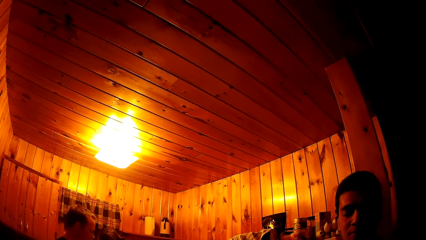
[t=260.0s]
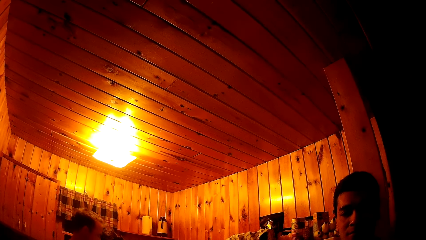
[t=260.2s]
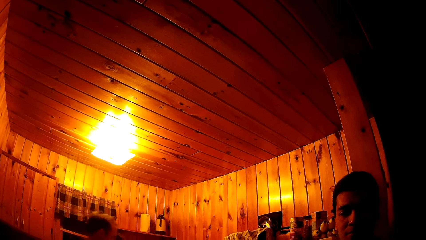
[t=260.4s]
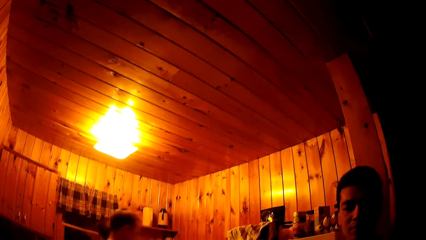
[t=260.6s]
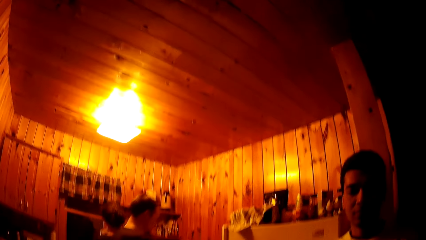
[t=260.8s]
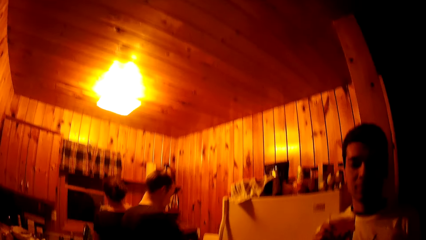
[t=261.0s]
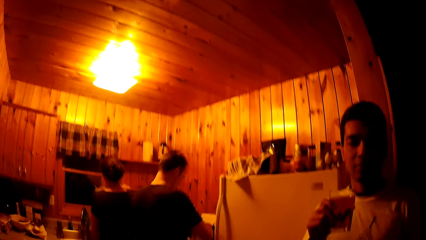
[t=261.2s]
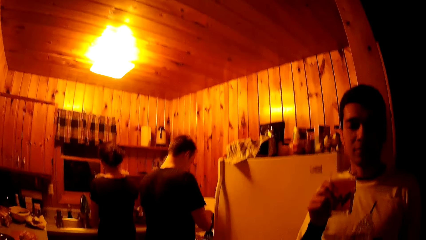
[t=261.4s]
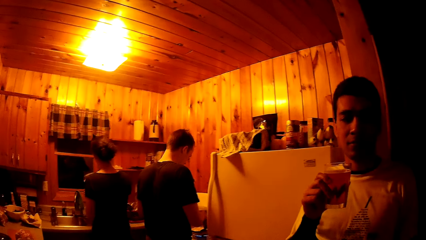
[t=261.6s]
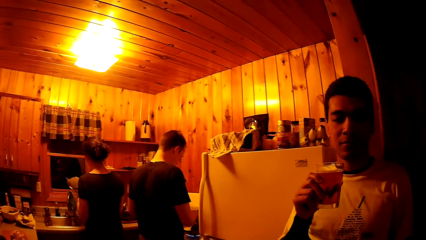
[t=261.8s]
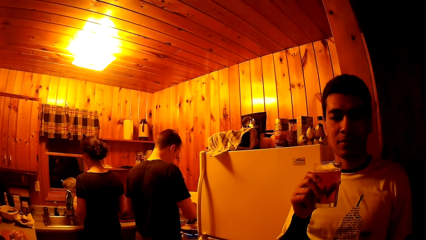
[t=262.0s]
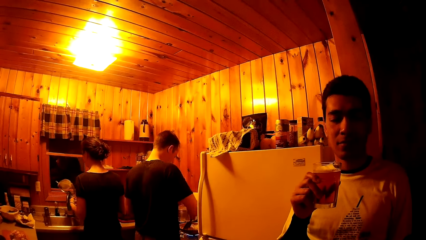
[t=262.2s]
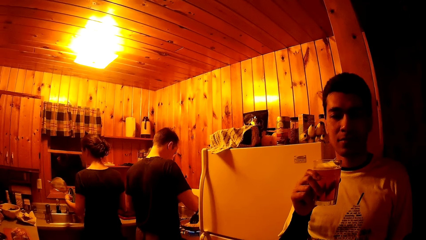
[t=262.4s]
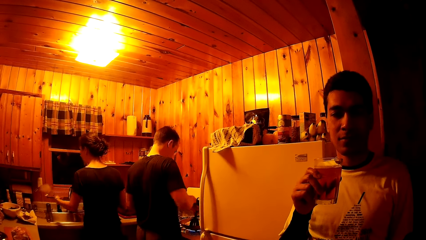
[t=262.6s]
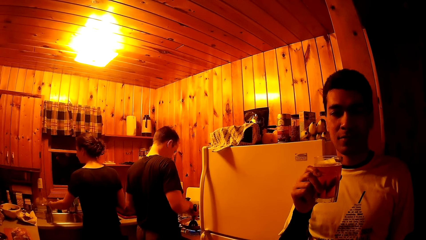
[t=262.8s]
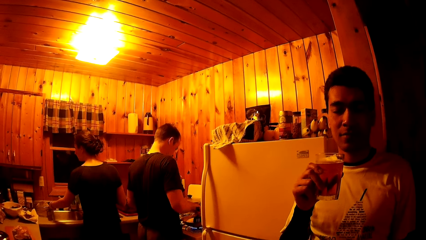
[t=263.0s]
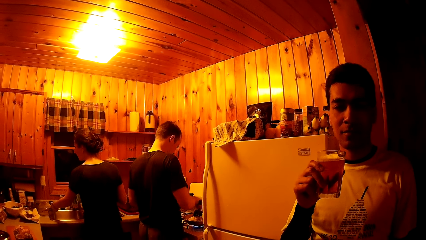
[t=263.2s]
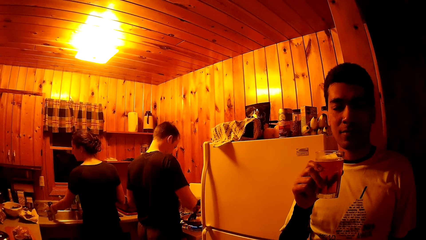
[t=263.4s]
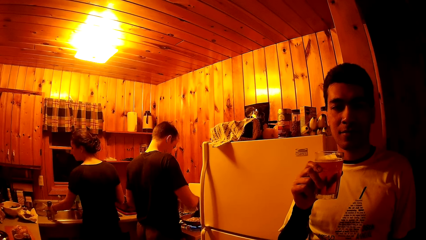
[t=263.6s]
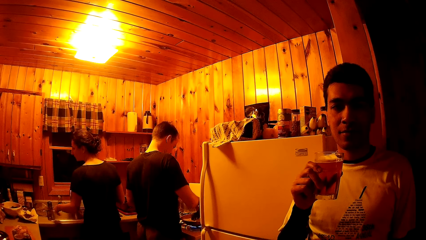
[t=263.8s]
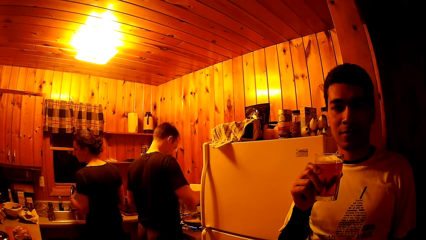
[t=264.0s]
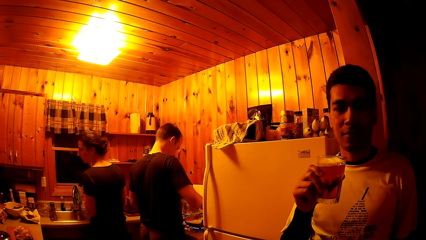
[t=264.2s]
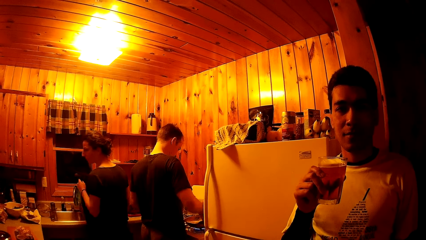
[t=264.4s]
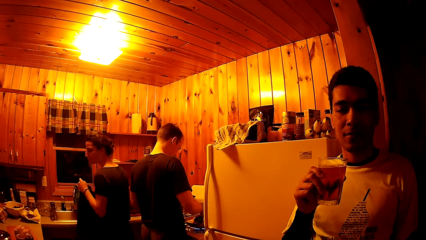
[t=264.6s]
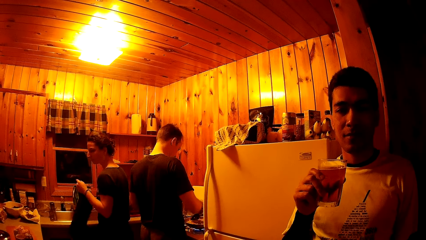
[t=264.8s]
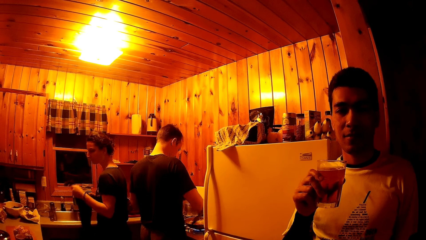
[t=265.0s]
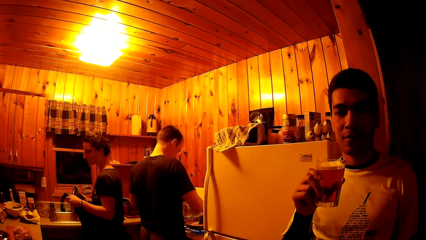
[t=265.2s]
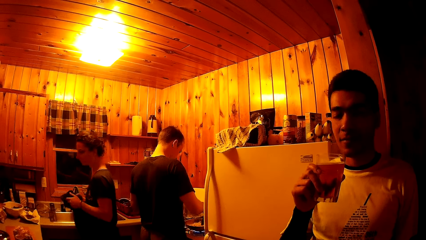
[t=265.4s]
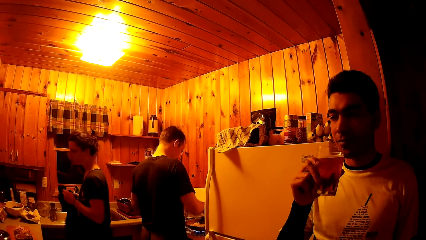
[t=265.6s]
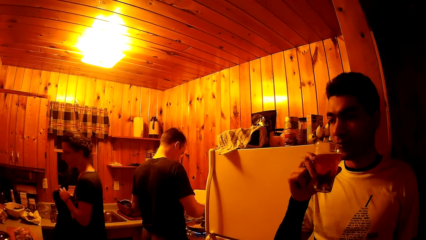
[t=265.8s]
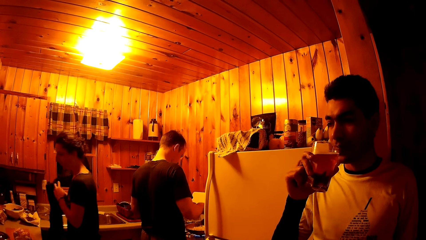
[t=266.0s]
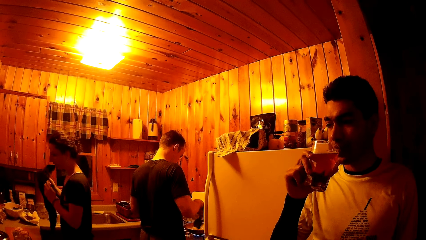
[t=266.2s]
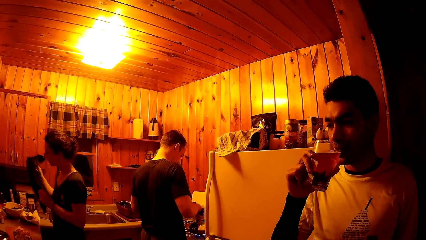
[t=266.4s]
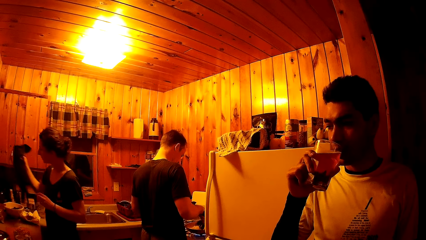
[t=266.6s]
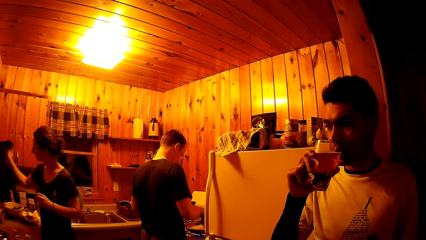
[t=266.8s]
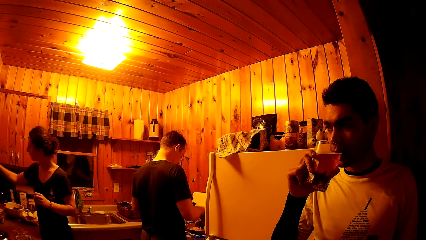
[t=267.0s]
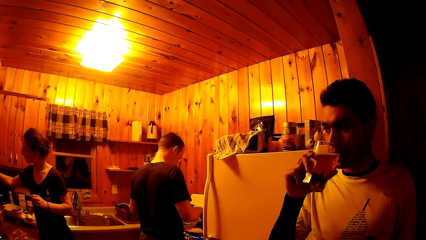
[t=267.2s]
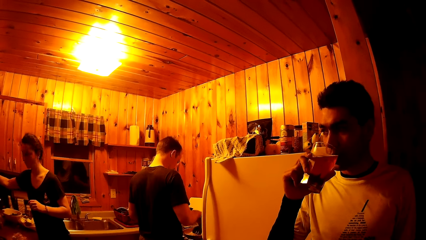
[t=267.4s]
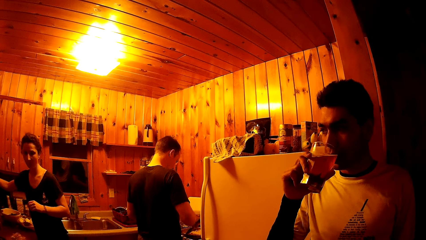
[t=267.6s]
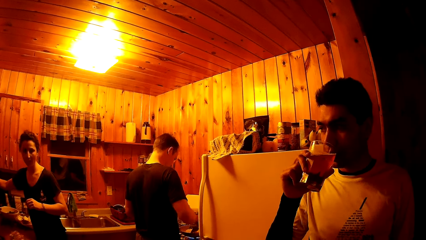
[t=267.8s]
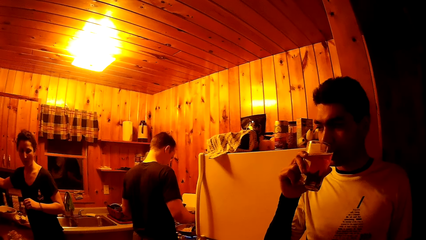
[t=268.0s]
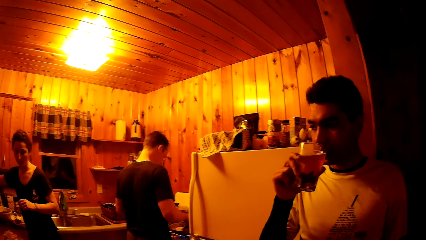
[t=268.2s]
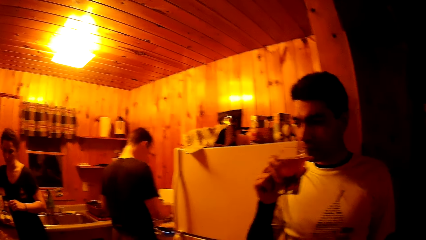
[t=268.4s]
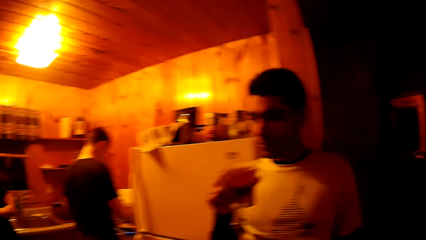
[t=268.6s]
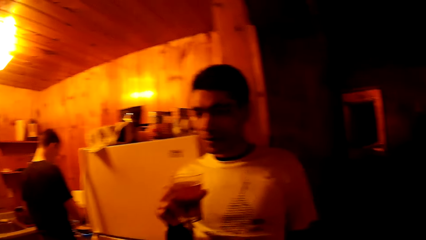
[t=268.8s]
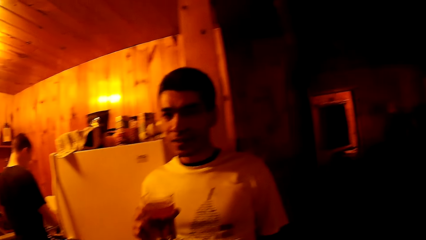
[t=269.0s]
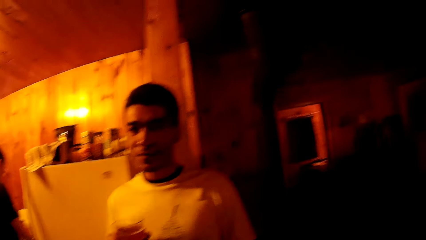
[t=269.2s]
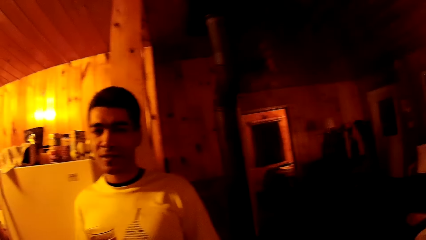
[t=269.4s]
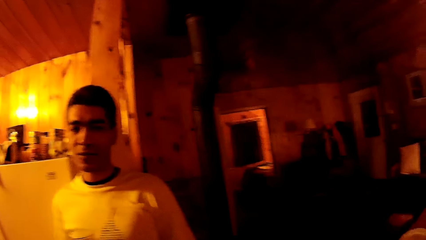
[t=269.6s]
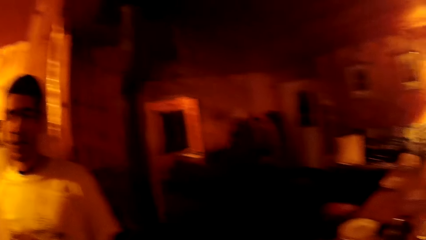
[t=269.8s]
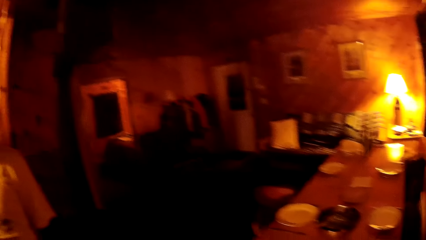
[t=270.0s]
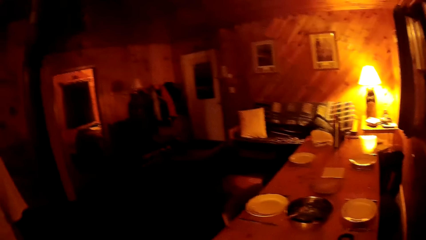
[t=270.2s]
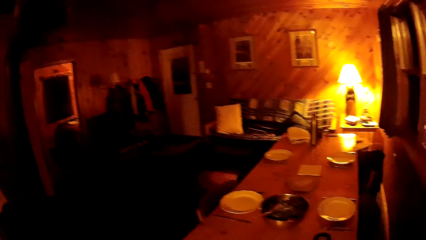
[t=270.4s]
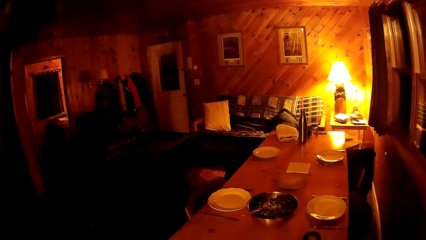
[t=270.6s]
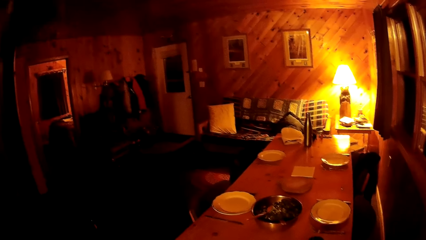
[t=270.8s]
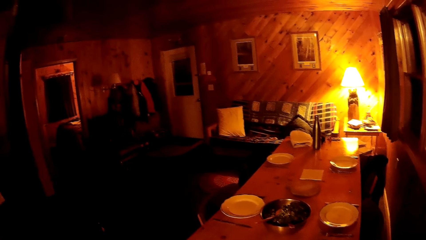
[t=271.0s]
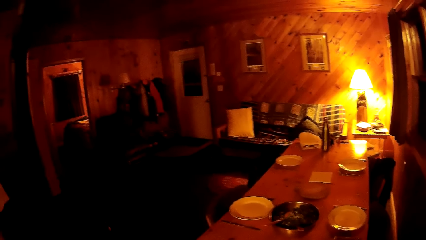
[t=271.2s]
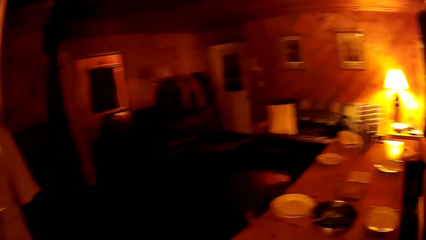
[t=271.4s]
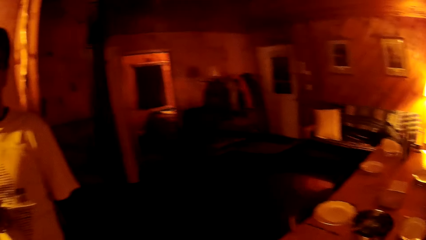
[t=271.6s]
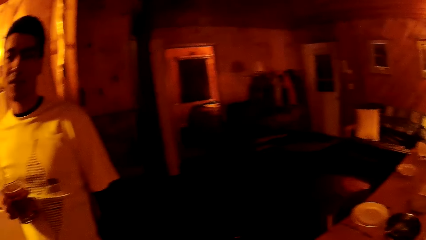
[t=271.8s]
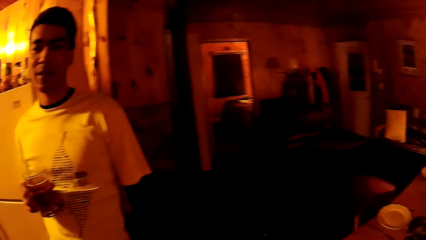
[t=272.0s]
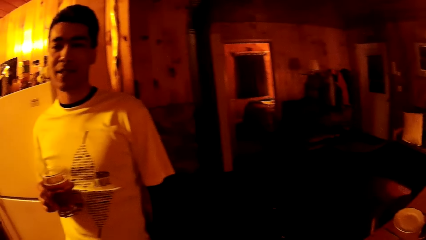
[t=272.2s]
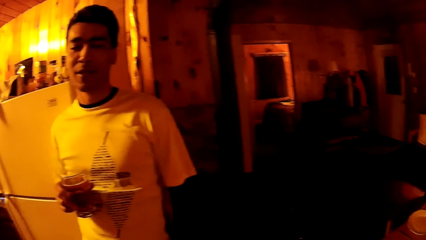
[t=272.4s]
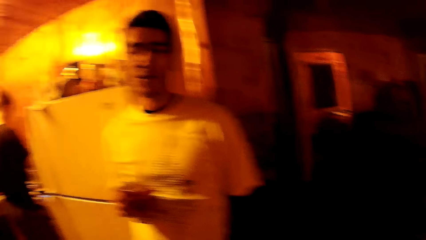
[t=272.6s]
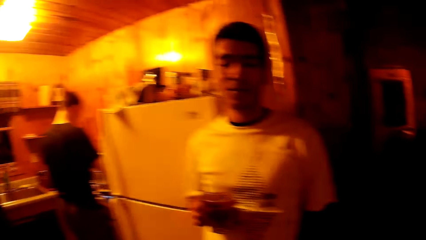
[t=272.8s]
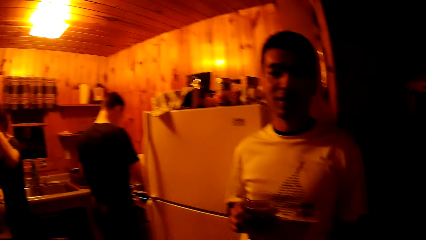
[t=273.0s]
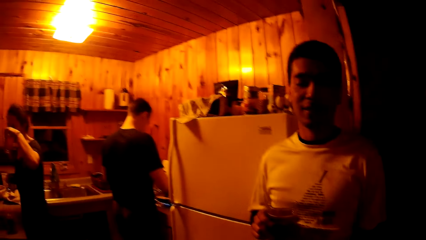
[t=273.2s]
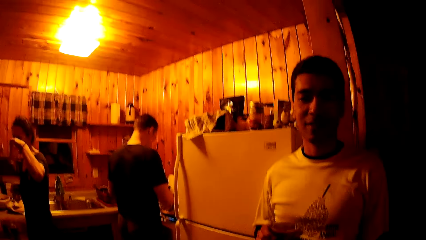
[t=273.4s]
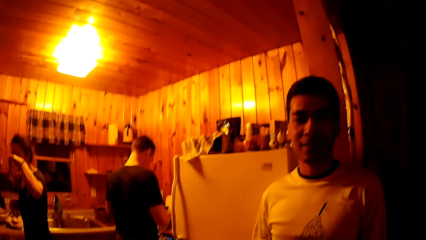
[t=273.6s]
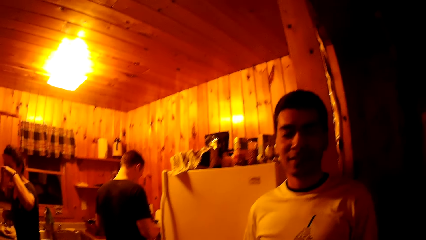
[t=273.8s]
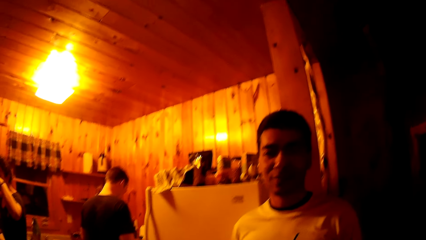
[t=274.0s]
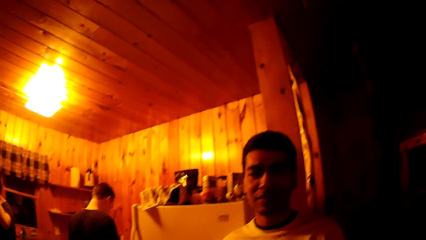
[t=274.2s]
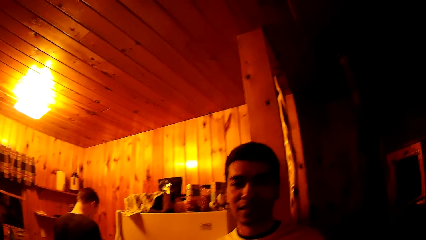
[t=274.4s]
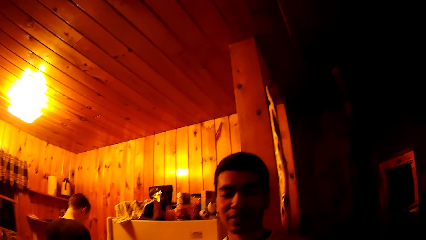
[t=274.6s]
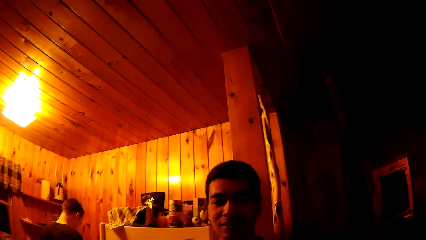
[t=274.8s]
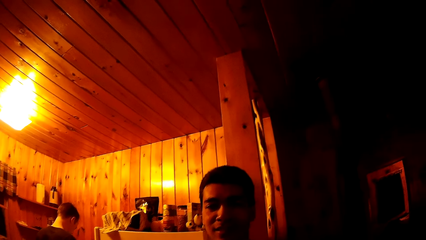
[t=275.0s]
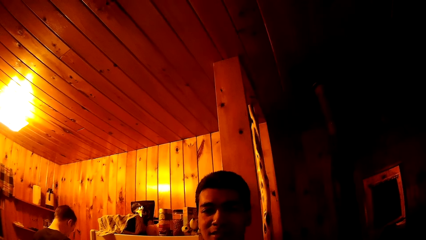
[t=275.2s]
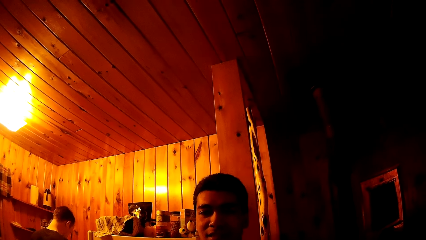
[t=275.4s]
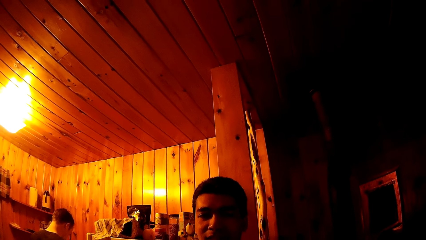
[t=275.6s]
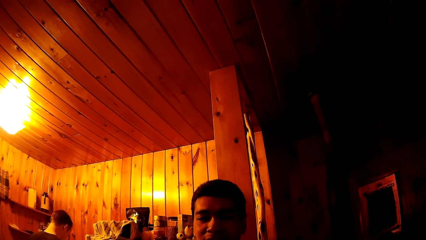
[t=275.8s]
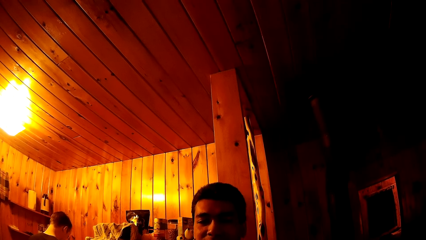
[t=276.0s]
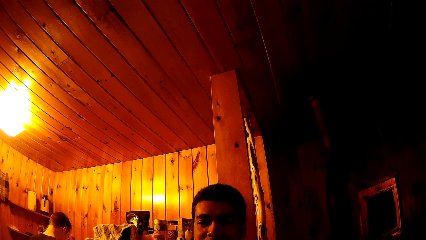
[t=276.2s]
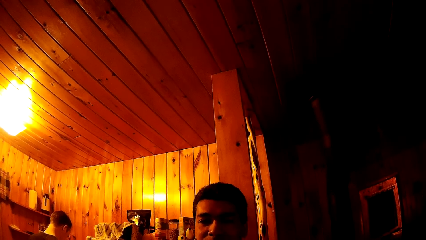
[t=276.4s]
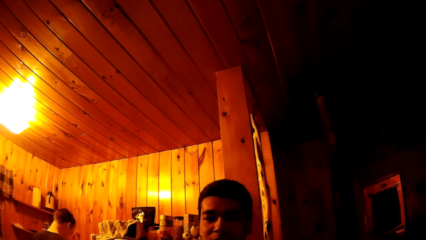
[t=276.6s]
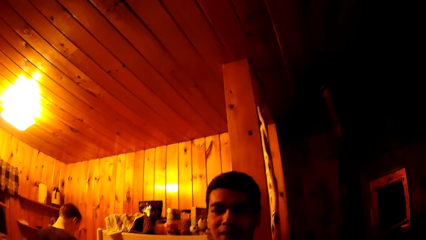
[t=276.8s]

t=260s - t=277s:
The other man stirs the pasta in the frying pan with his right hand. The woman places the strainer on the countertop with her left hand. The woman puts the towel in her right hand away. The first man sips from the glass cup in his right hand. The first man interacts with the camera wearer. The woman drinks from a glass cup in her left hand.
